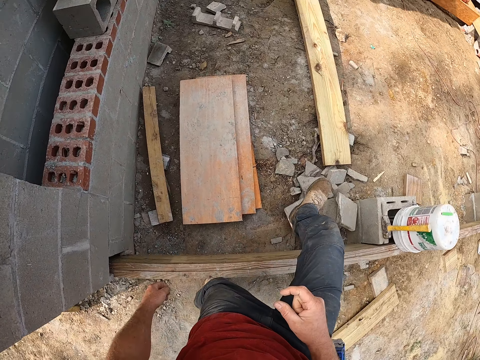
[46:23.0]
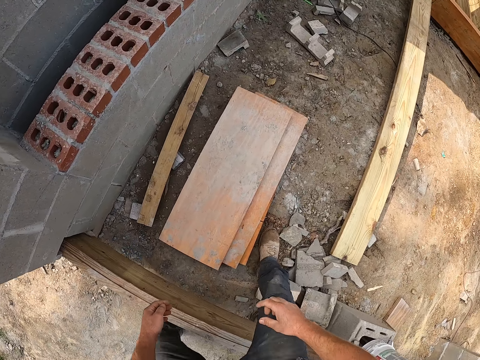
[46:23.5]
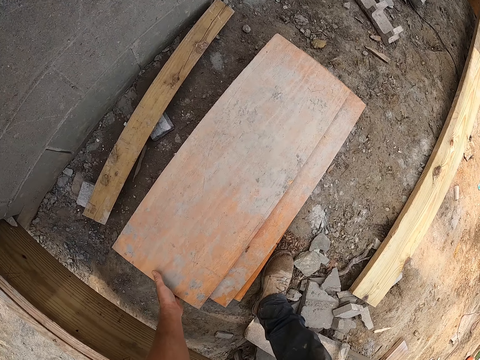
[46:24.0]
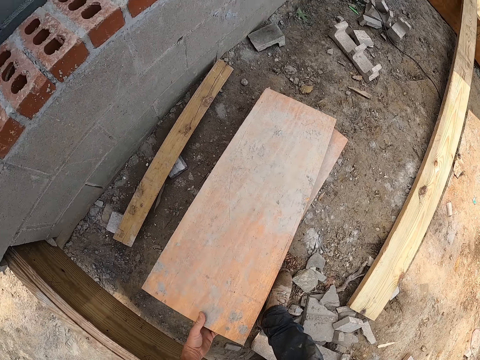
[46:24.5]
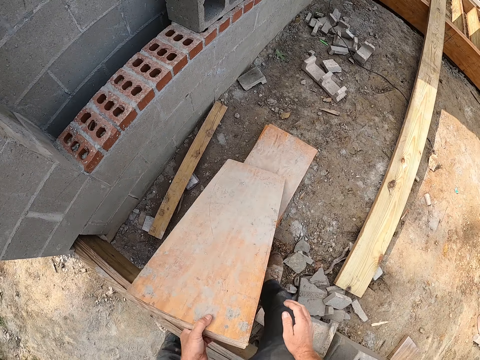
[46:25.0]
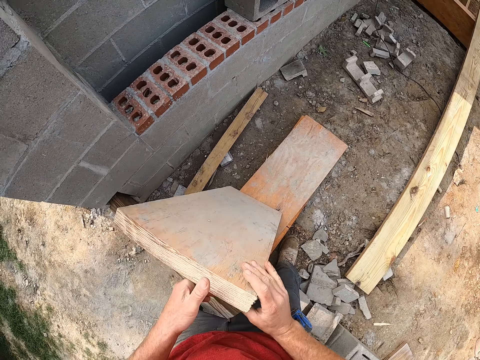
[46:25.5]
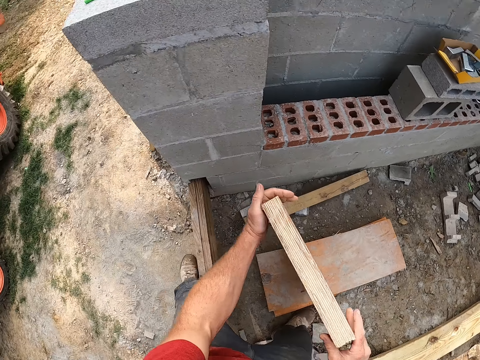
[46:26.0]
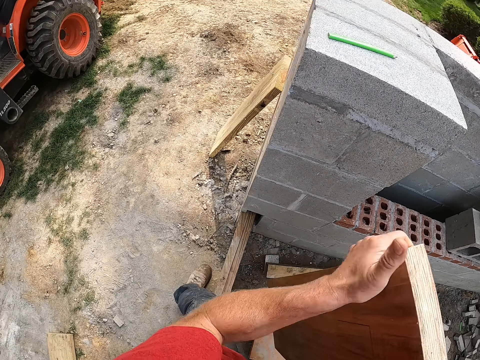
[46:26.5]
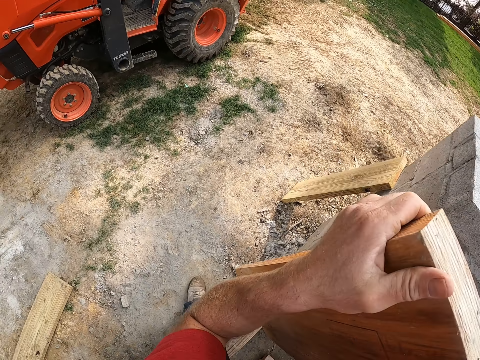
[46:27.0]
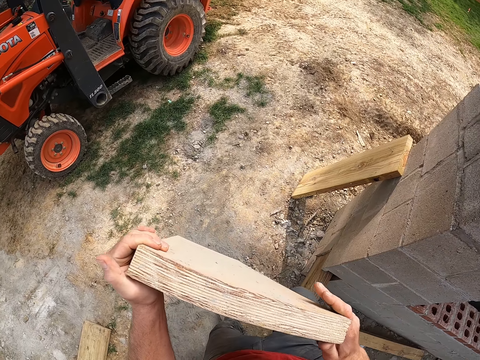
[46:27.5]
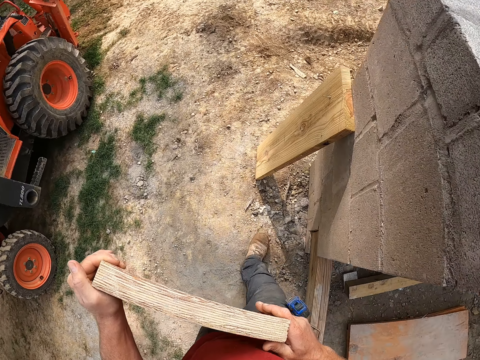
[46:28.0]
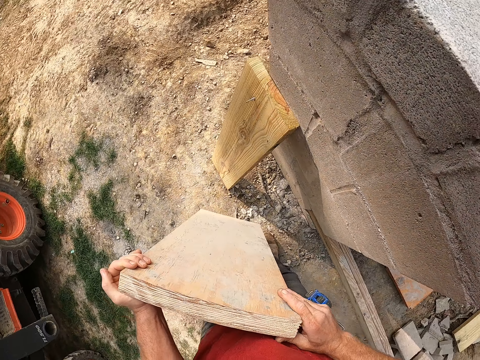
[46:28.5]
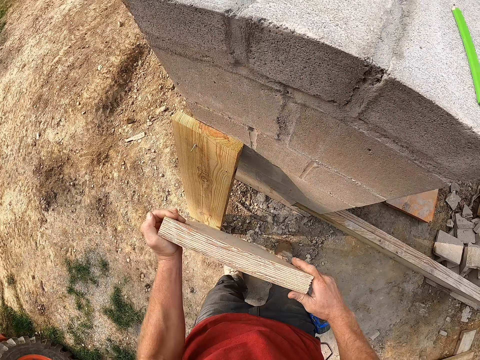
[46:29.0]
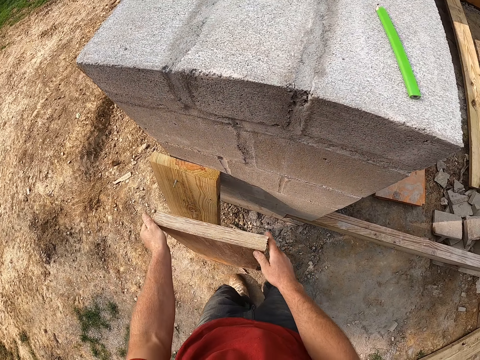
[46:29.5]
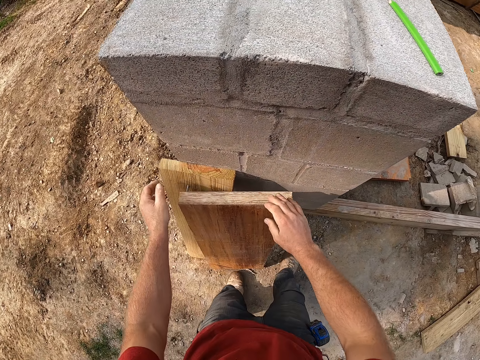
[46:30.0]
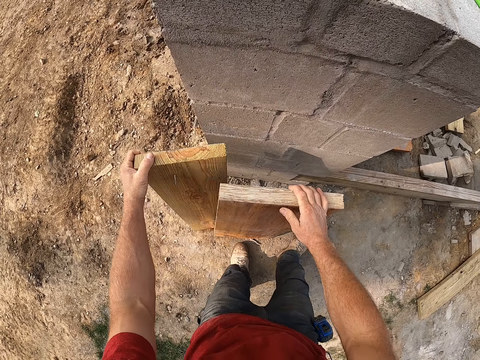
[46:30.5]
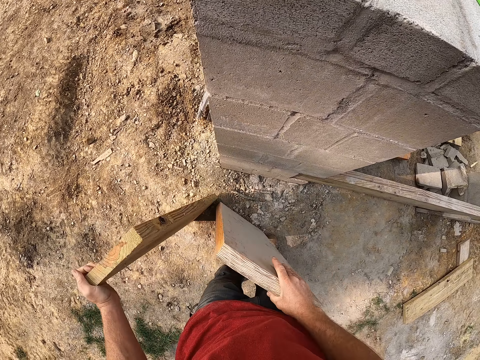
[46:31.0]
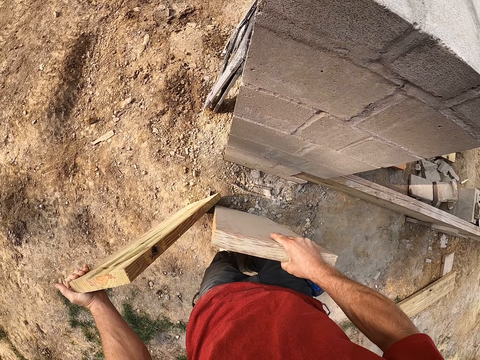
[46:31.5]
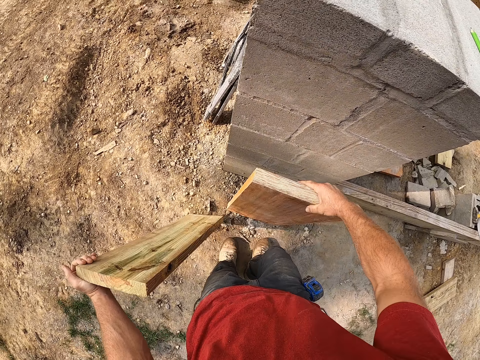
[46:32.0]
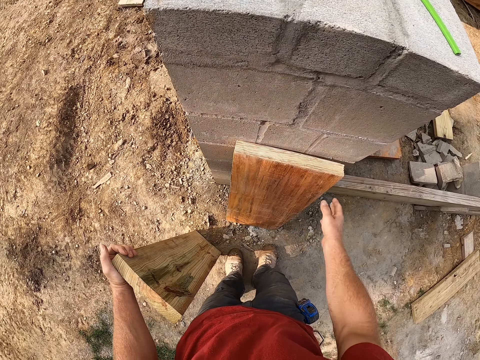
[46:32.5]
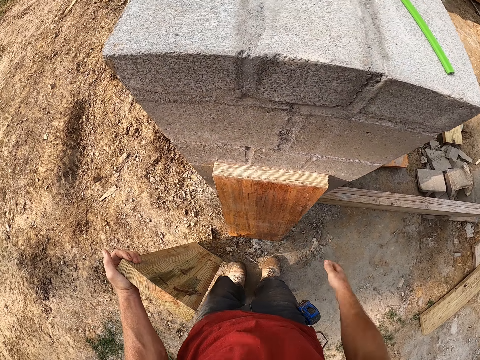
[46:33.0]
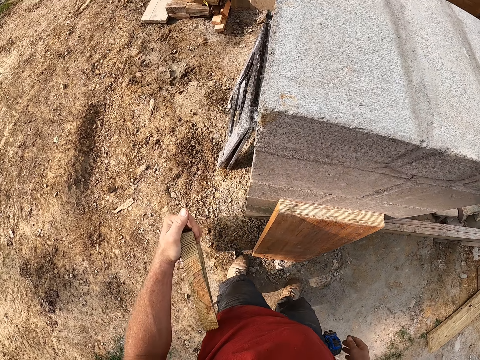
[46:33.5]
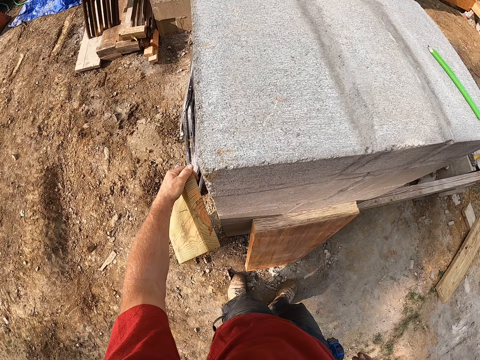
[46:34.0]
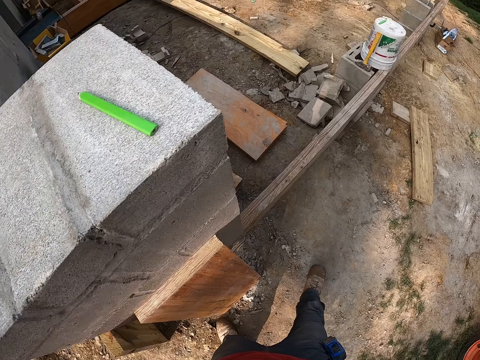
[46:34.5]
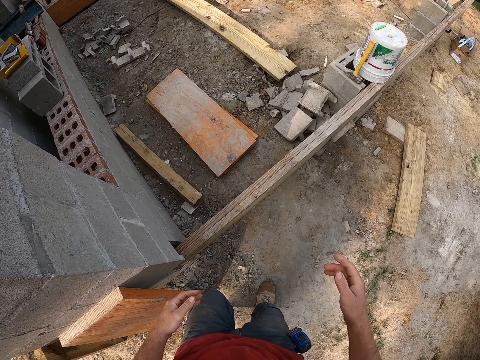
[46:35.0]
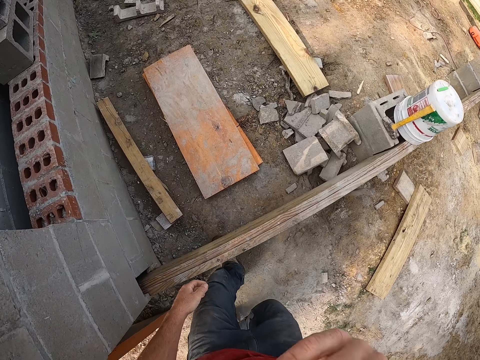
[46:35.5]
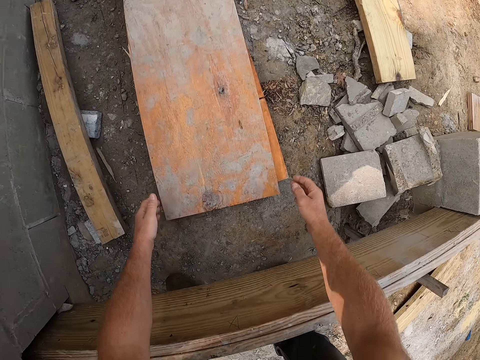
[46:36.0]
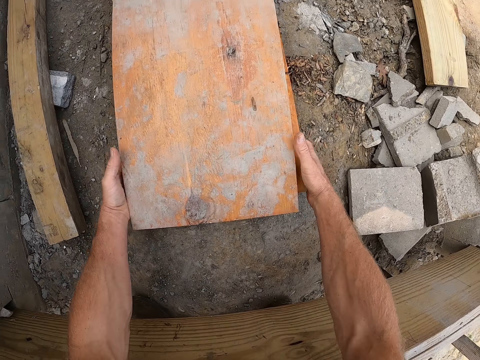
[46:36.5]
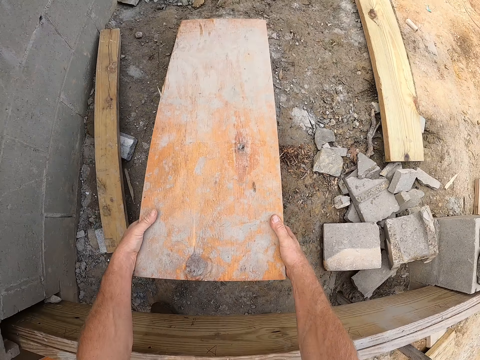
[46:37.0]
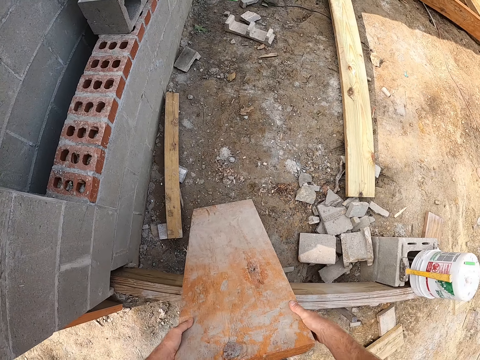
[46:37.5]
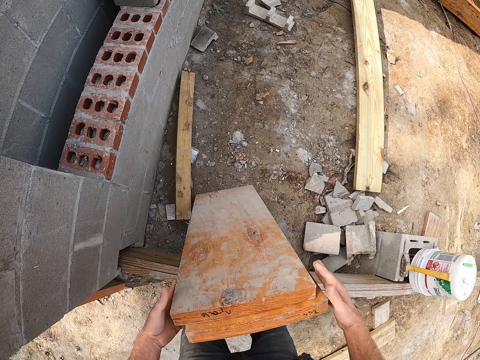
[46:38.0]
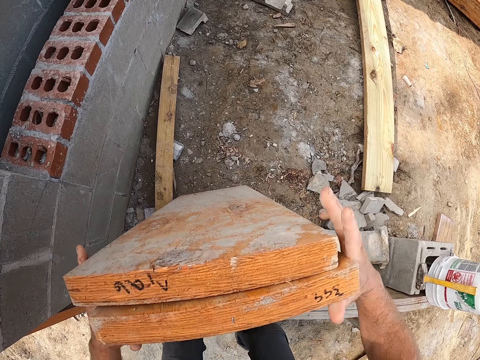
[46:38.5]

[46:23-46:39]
The camera wearer carries a wooden plank from the ground. They pick up a piece of wood. They walk around the building. They lay the wooden plank on the wall. They move a wooden plank on the wall. They pick up the pieces of wood. They put the piece of wood on the wall. They put the piece of wood on the wall again. They walk around the building. They carry two wooden planks from the ground. They pick up the pieces of wood.

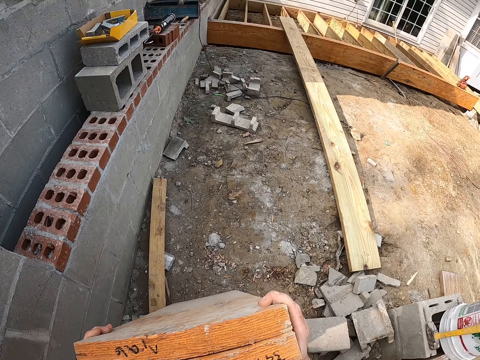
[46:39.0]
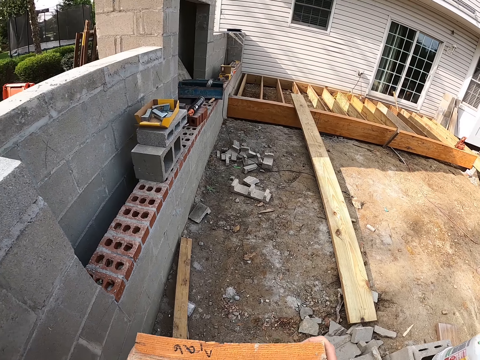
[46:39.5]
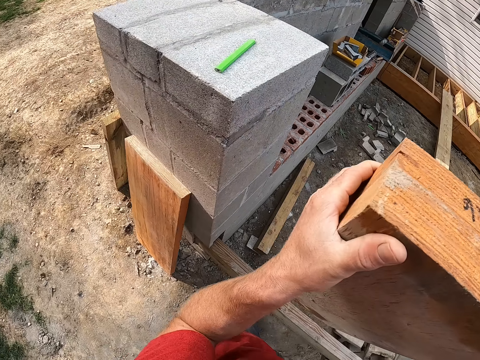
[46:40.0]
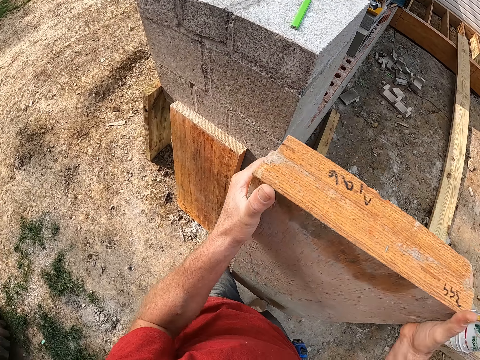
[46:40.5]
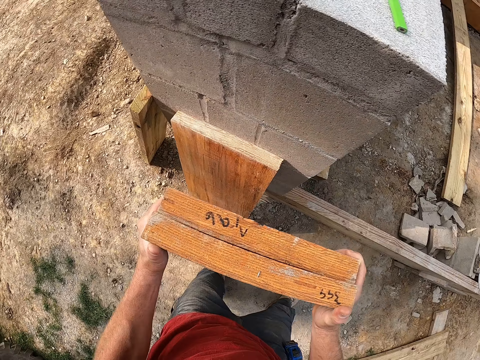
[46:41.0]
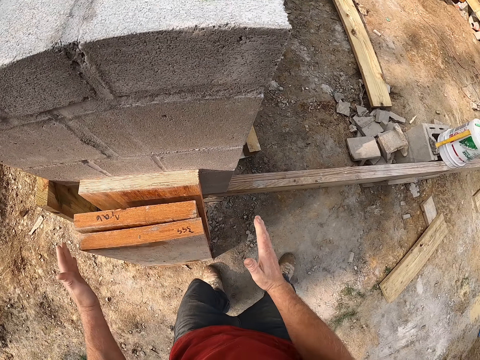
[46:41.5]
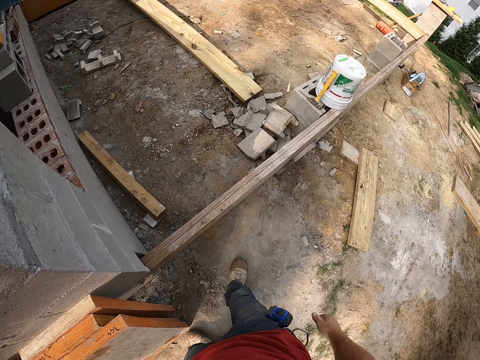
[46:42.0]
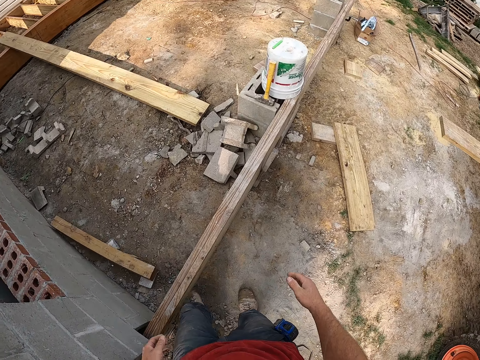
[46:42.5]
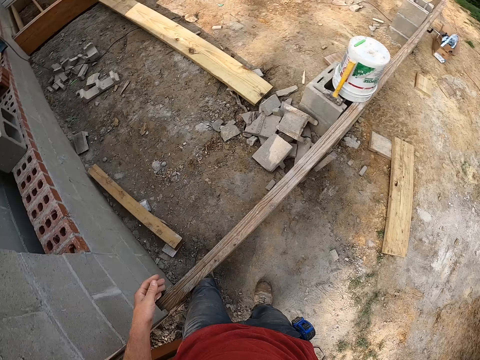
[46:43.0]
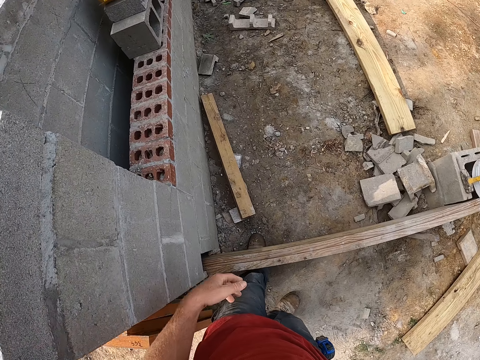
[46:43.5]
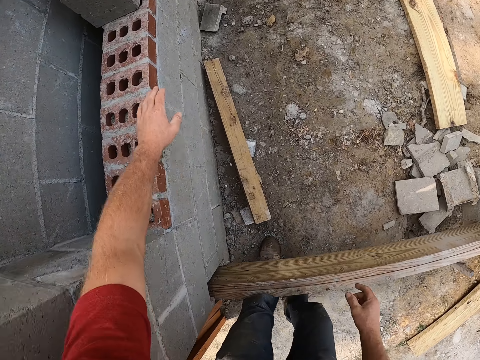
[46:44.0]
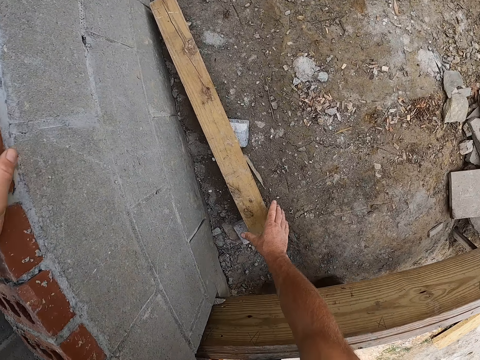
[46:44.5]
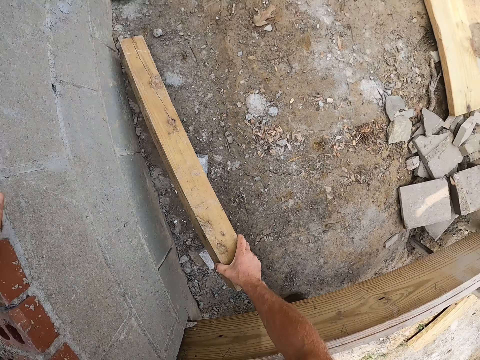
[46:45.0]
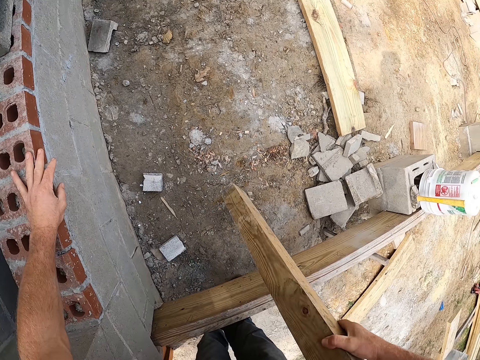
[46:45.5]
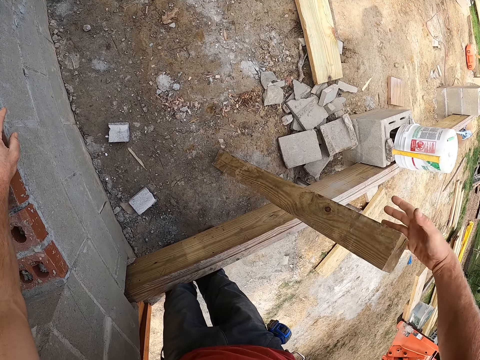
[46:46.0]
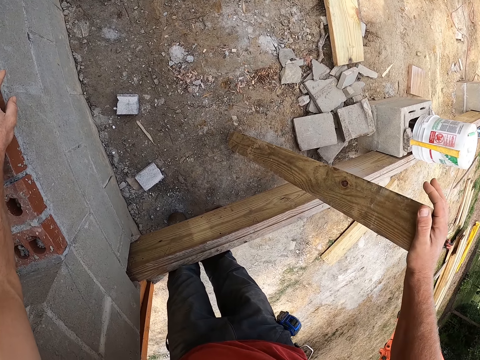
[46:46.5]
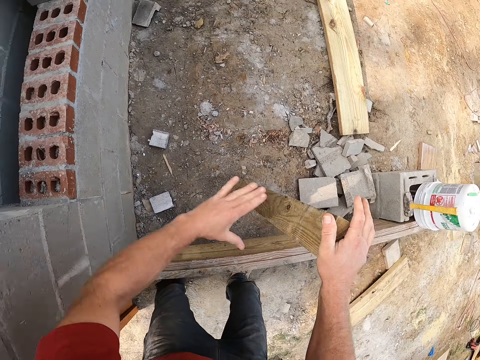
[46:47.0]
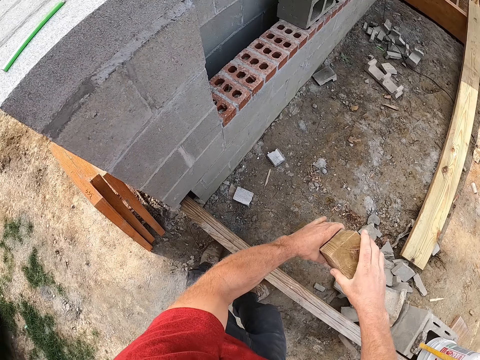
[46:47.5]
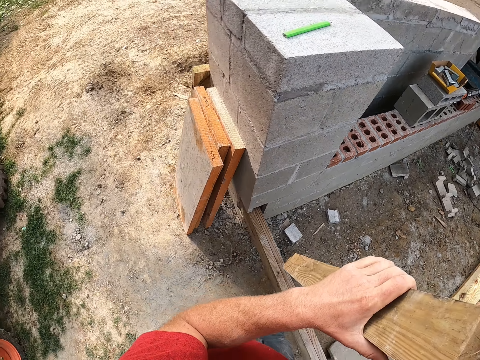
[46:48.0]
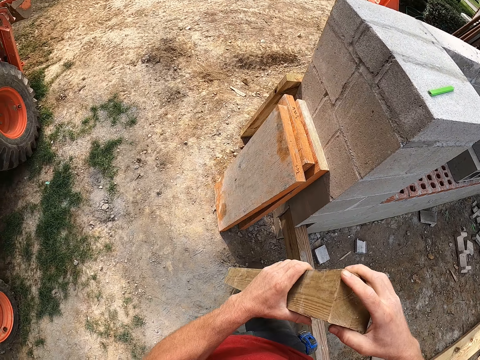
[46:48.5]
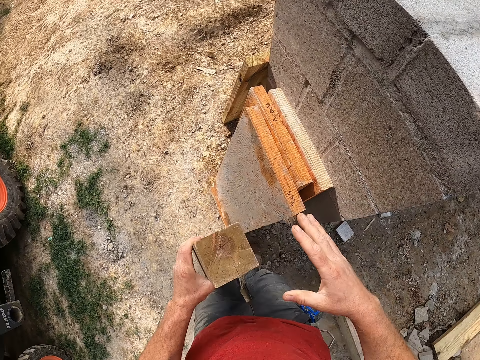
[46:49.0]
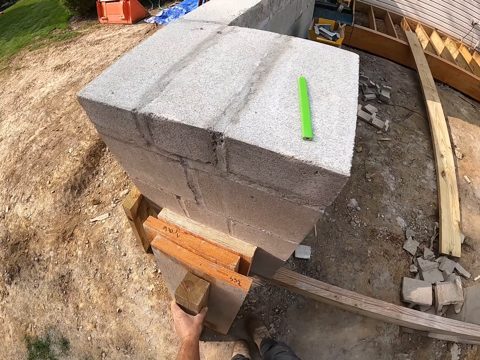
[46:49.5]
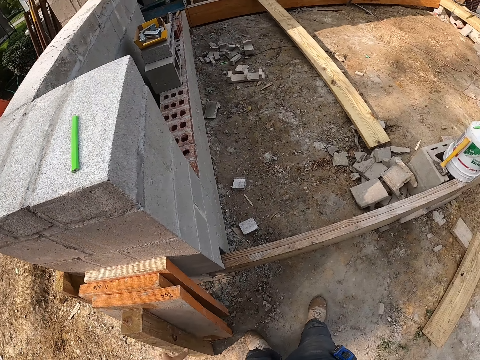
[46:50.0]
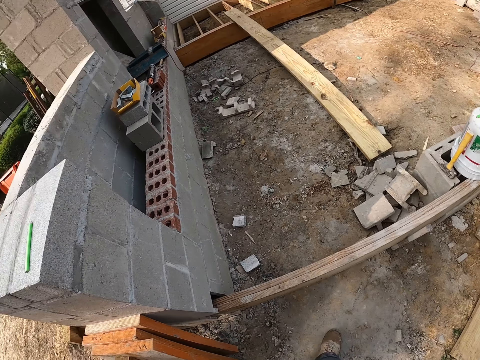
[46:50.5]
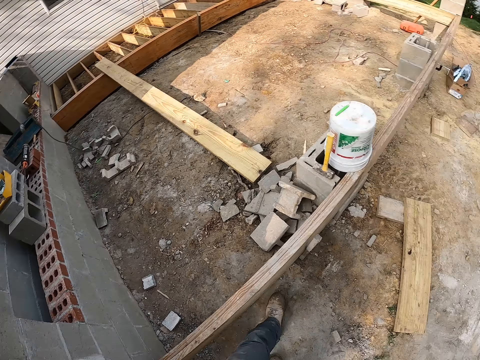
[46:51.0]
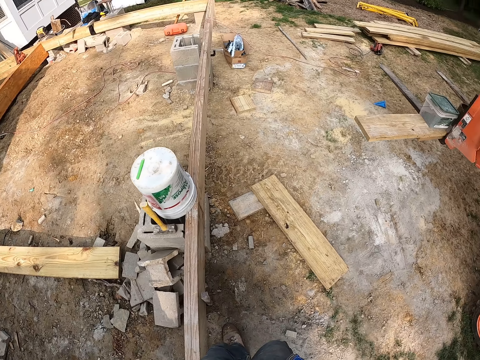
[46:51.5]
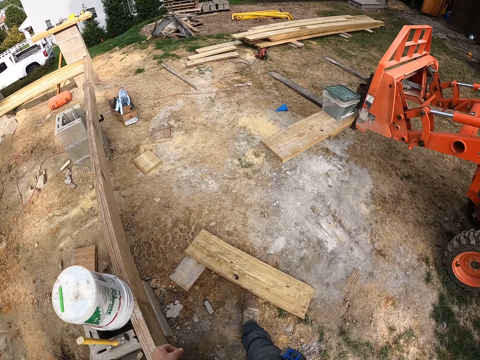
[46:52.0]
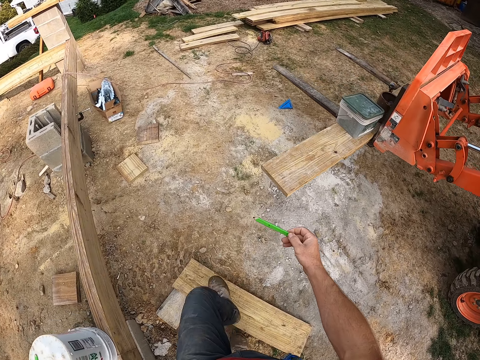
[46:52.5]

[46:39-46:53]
The camera wearer walks around the building. They lay the wooden planks on the wall. They walk around the building. They pick up a wooden plank from the ground. They walk around the building. They lay the wooden plank on the wall. They walk around the building.
